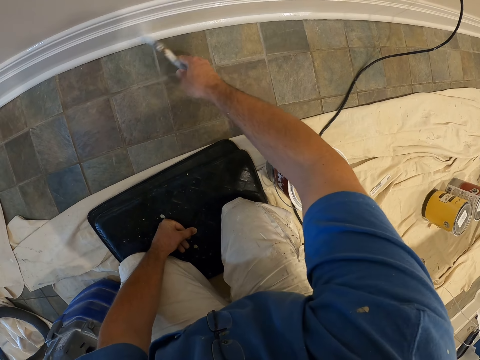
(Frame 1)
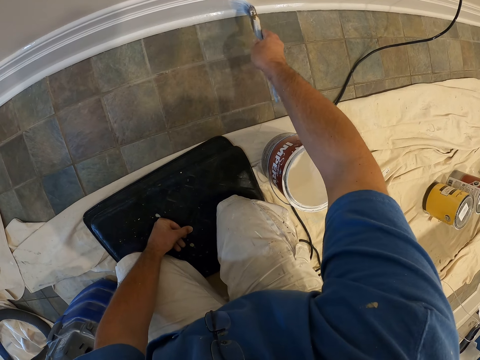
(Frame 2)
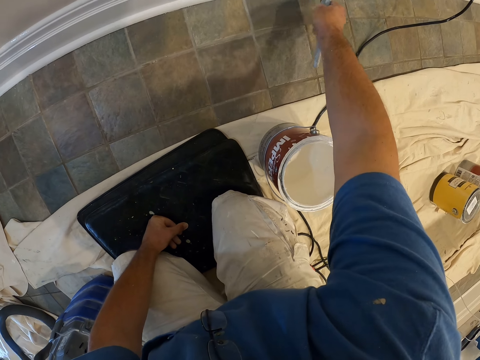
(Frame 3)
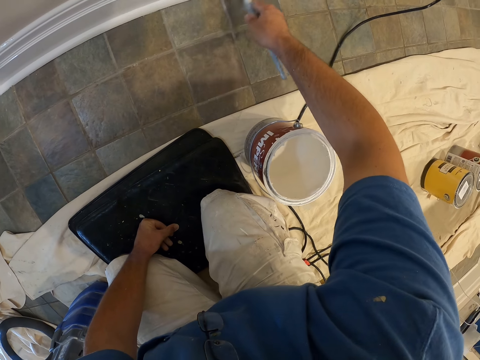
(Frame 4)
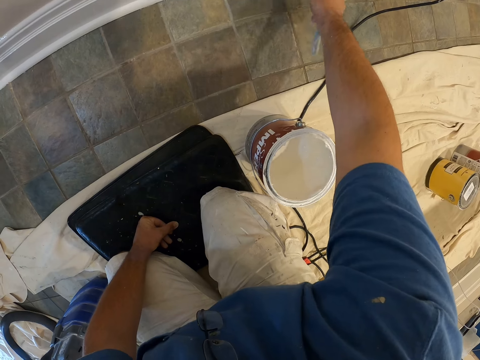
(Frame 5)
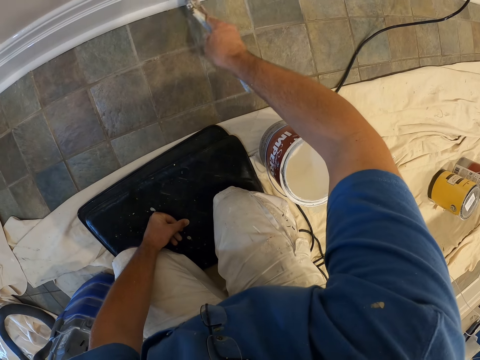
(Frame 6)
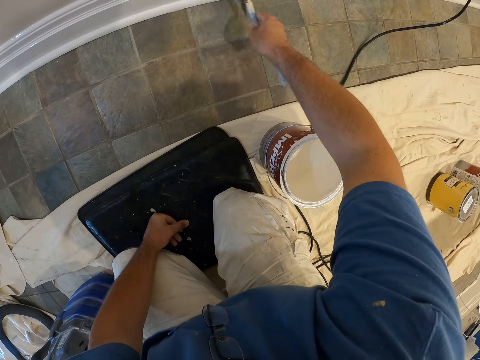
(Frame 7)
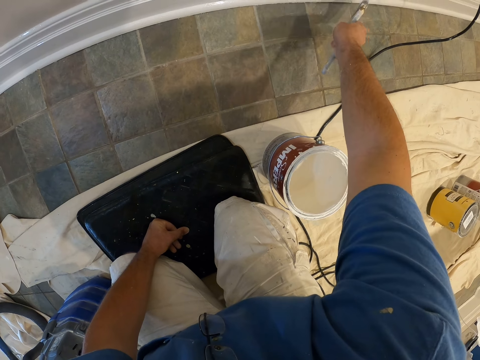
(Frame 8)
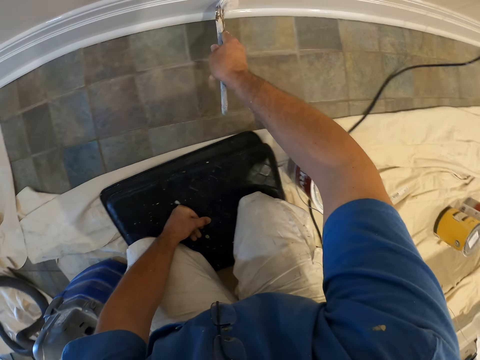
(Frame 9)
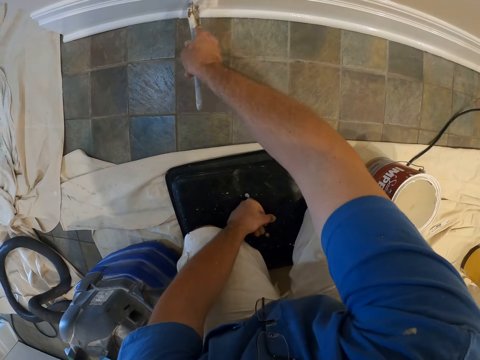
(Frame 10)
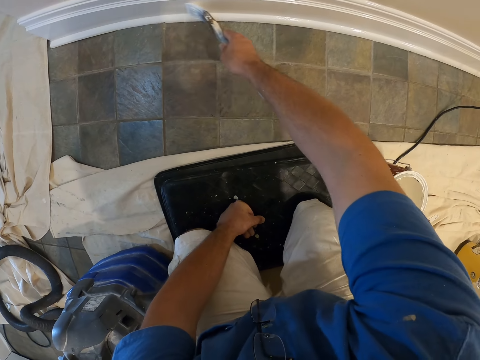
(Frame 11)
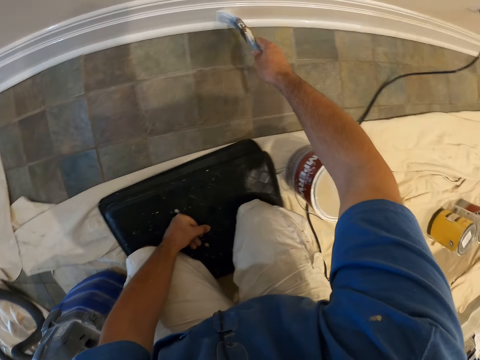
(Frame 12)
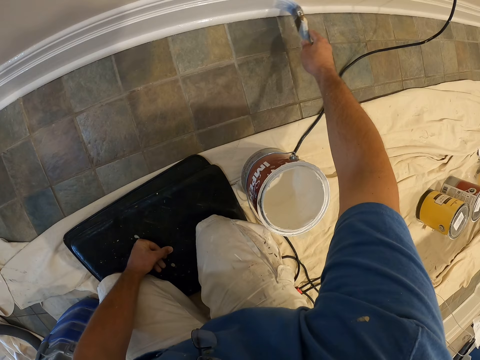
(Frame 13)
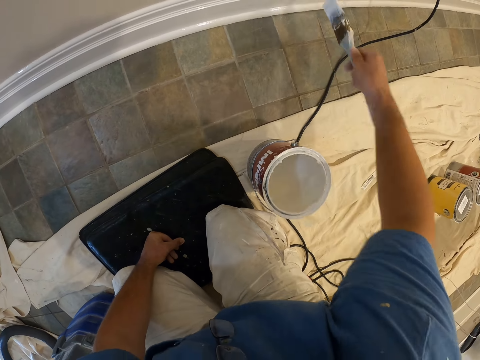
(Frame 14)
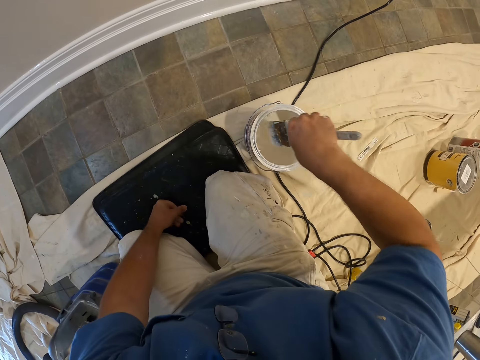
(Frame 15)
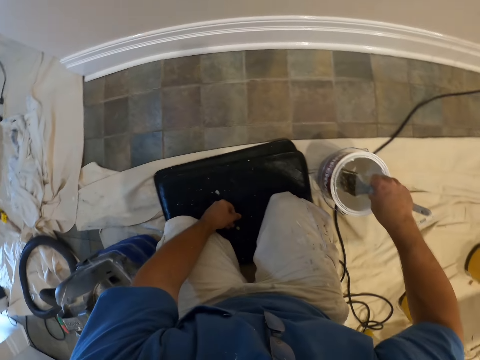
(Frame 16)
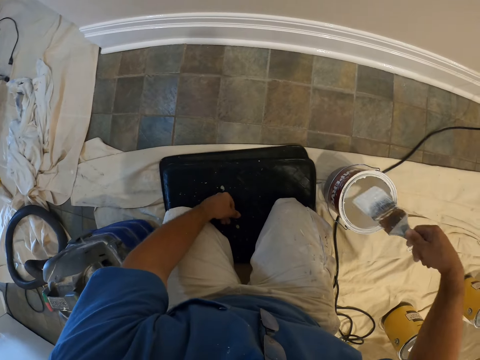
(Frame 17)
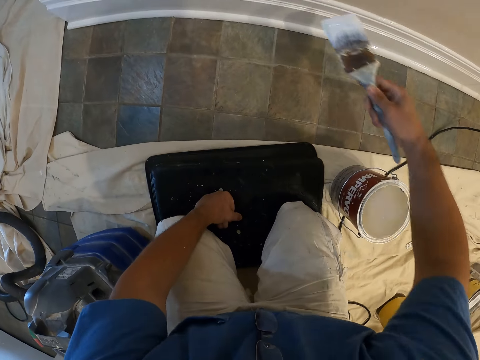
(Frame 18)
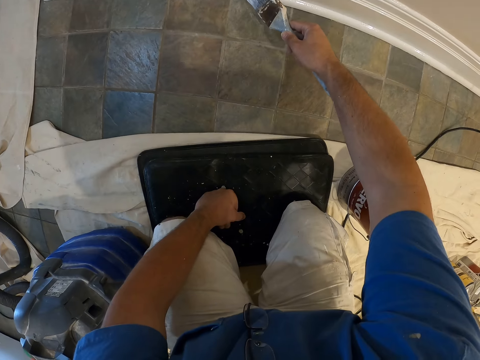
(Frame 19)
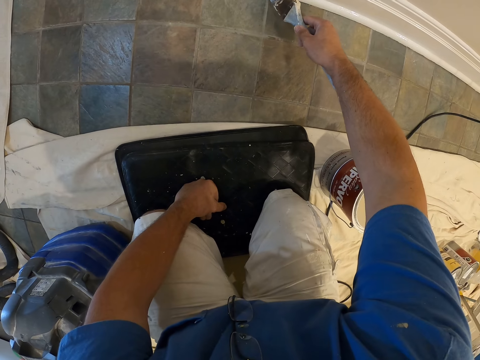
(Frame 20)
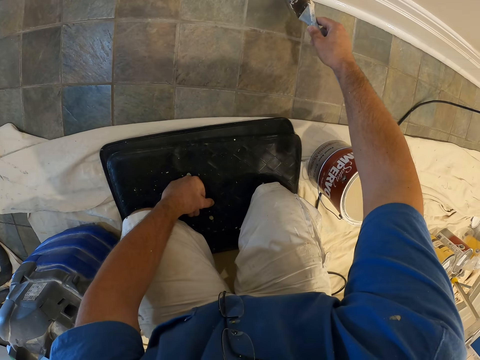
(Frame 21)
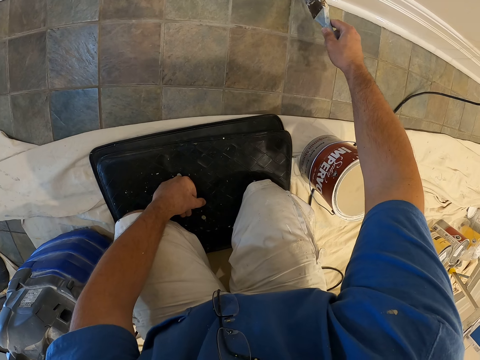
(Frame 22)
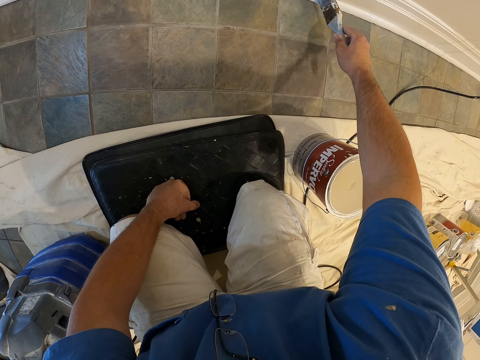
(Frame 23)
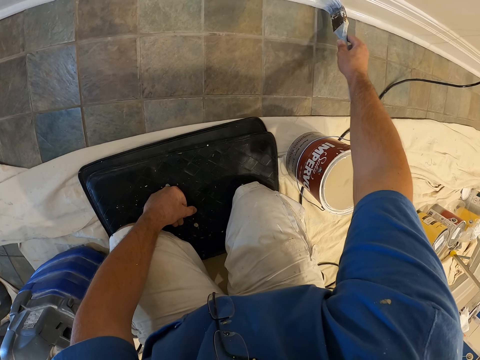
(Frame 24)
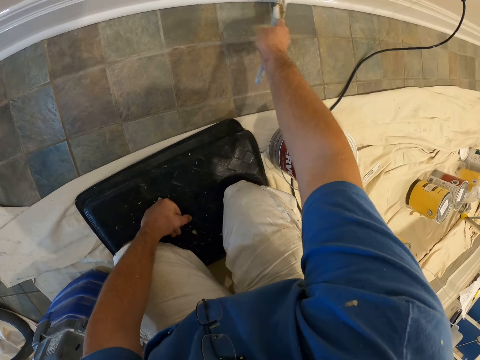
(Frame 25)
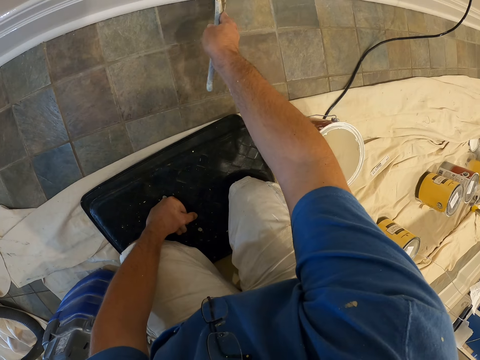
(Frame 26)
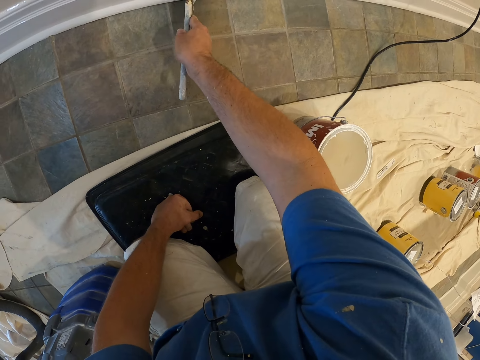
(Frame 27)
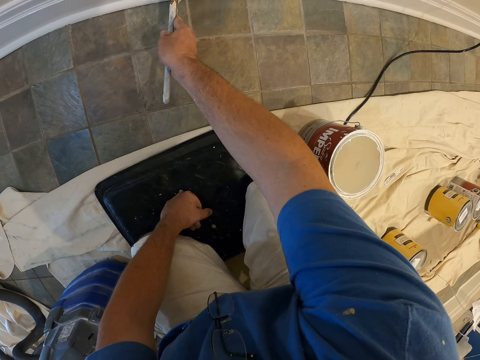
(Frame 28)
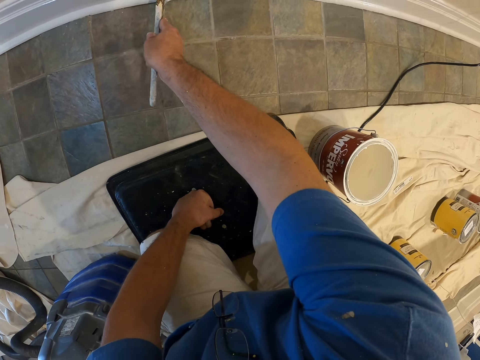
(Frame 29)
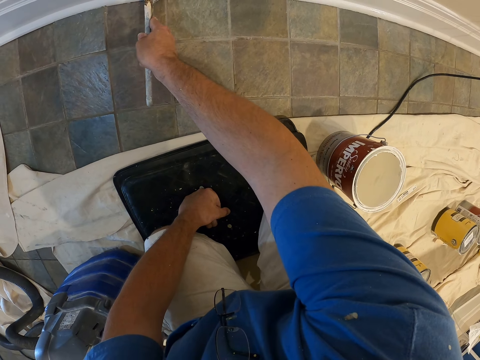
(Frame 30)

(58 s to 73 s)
The camera wearer dips the paintbrush into the paint container with his right hand. He removes the paintbrush from the paint container with his right hand. He paints the wall of the room.

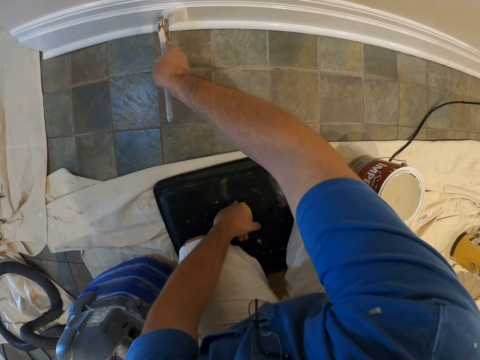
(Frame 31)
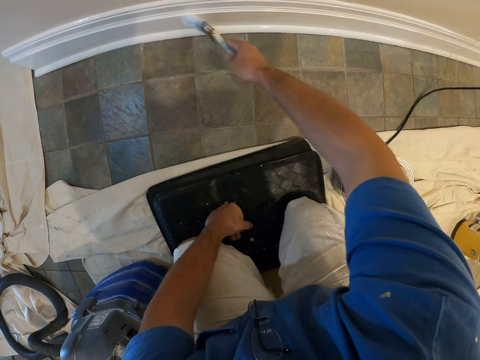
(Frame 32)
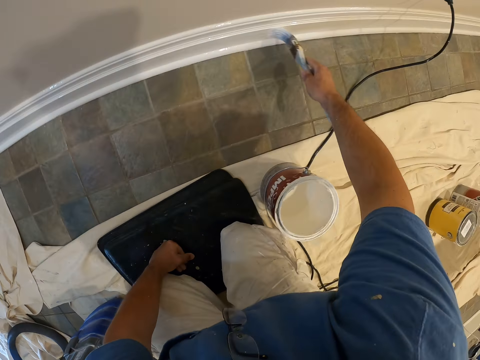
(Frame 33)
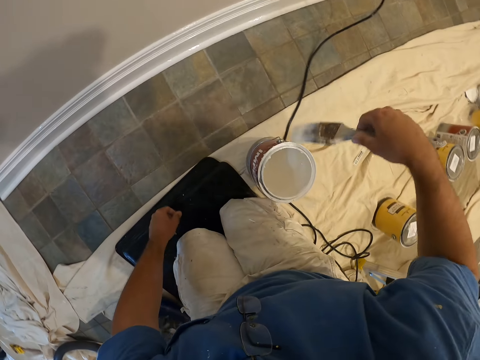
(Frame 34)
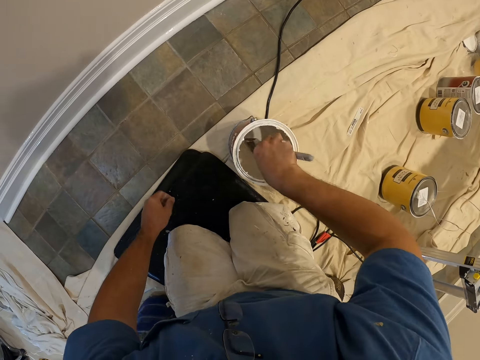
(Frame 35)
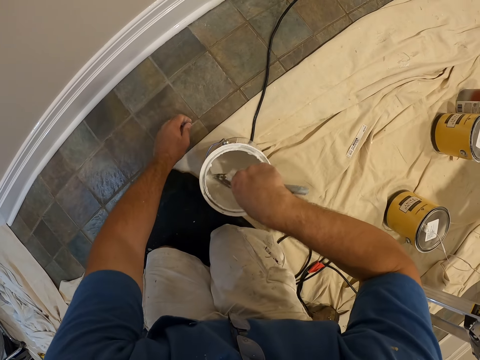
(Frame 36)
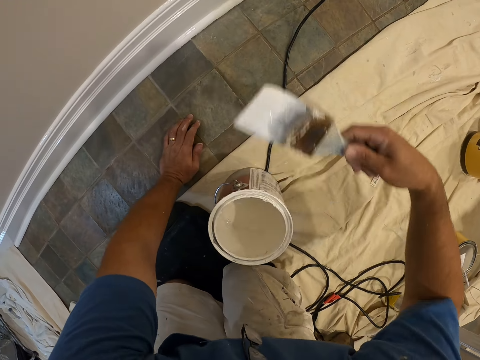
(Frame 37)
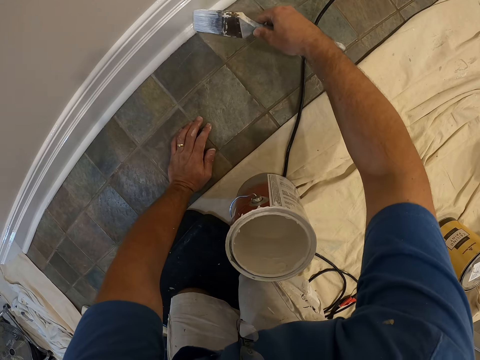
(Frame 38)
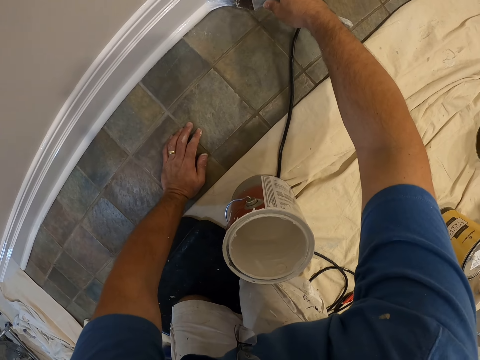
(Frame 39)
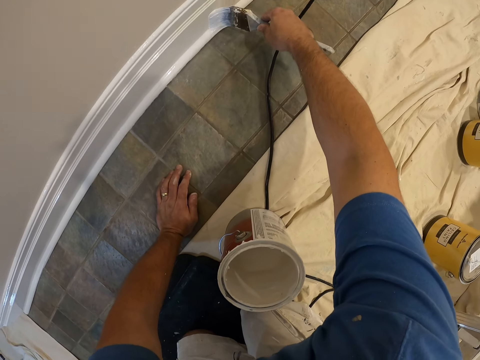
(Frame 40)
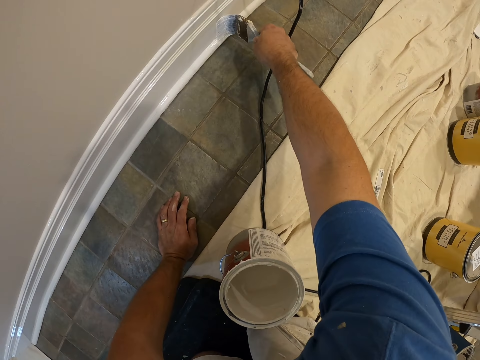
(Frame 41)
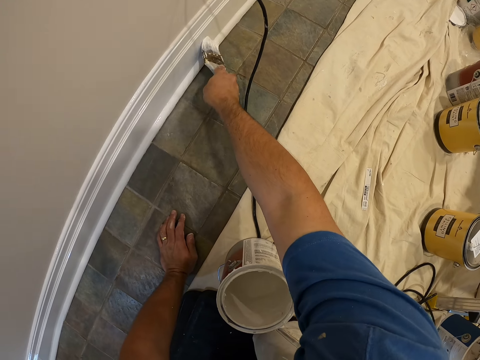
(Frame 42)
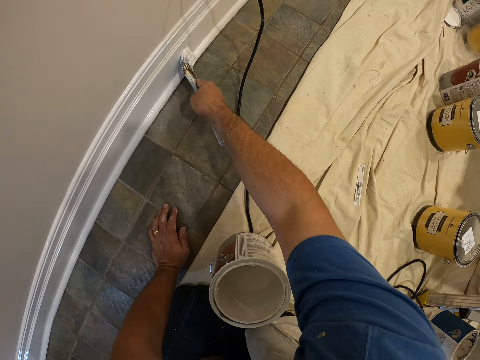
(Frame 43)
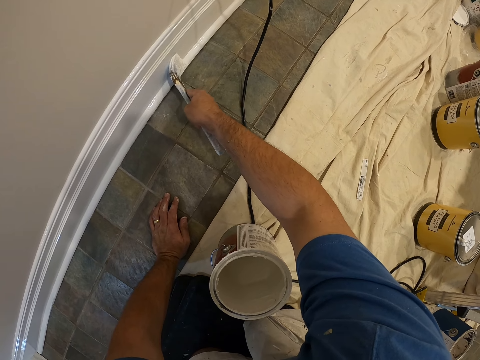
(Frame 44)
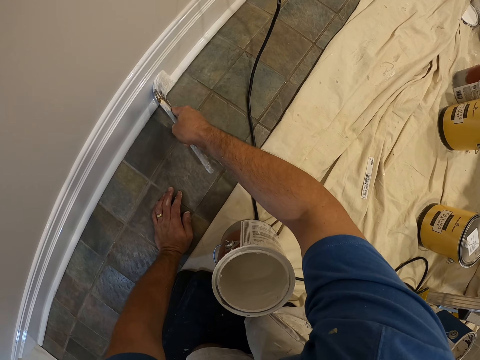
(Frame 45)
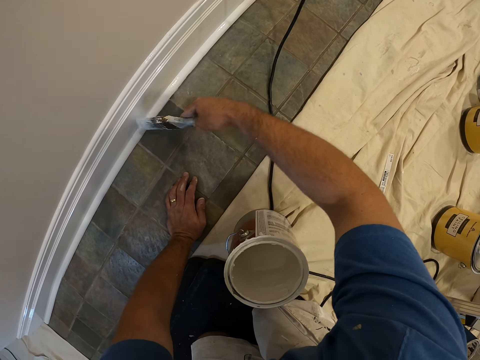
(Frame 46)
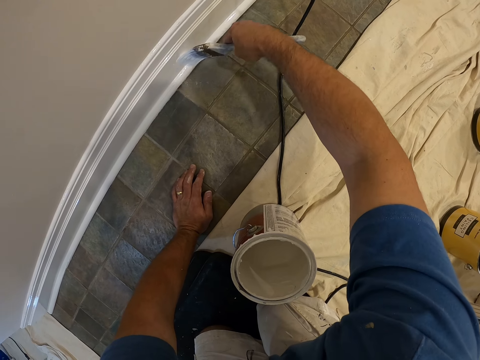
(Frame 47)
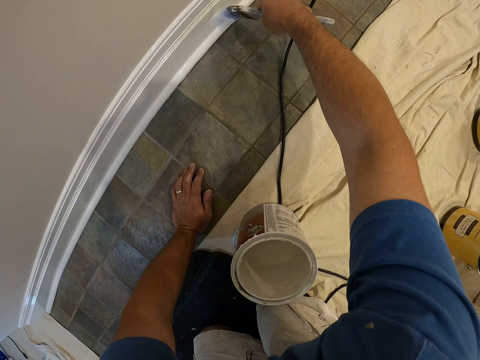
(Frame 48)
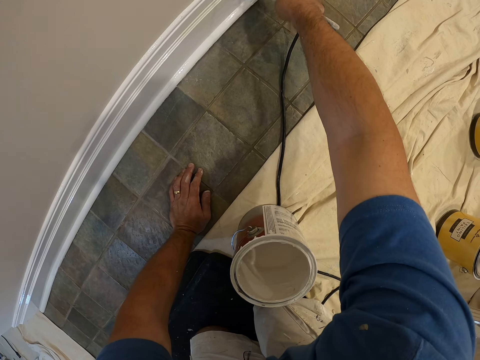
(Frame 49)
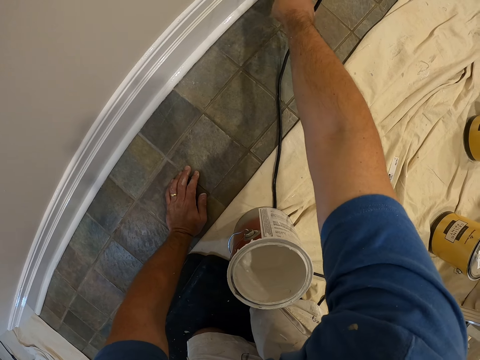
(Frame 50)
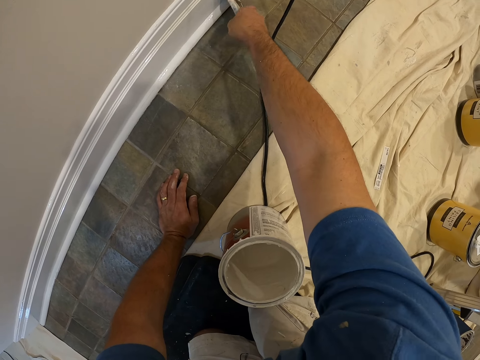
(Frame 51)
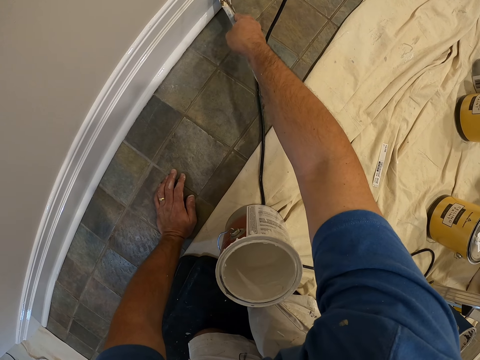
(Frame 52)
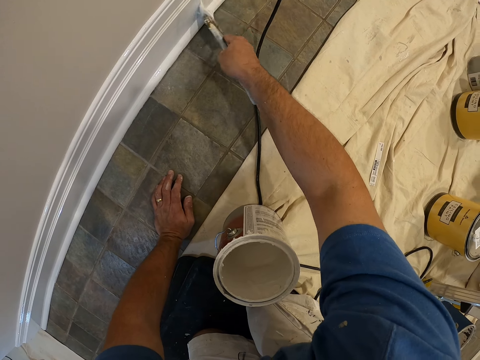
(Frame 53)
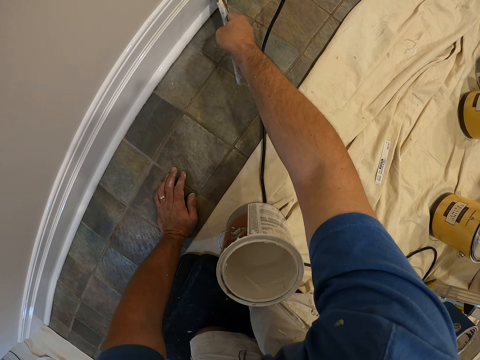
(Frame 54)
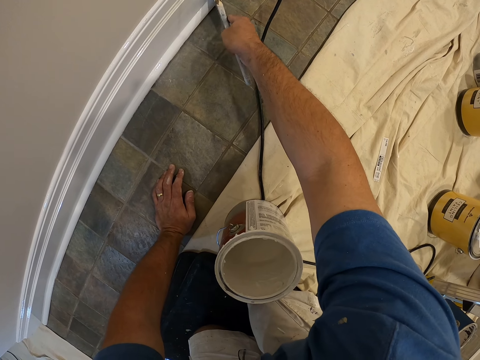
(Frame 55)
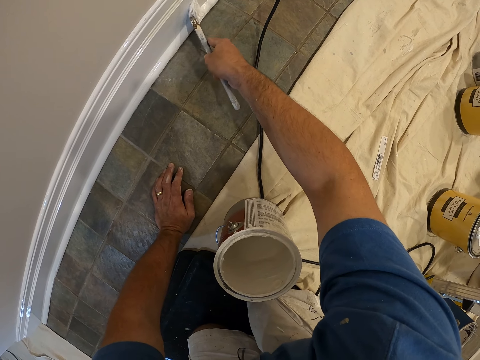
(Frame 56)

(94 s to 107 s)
The camera wearer dips the paintbrush into the paint container with his right hand. He touches the tiles on the wall with his left hand. He removes the paintbrush from the paint container with his right hand. He paints the wall of the room.
